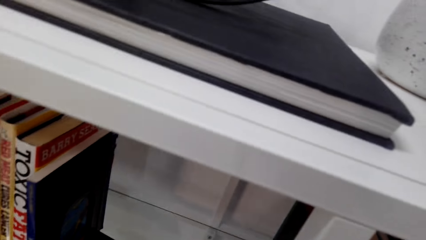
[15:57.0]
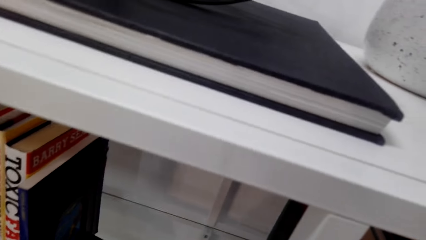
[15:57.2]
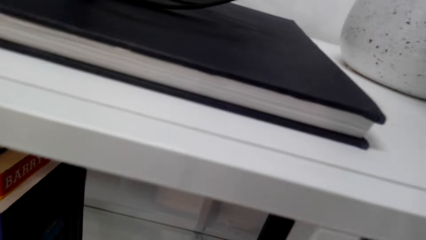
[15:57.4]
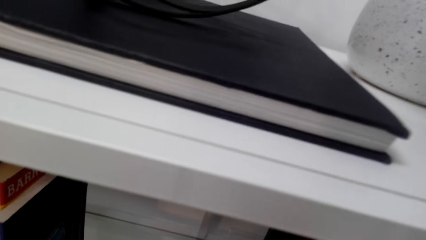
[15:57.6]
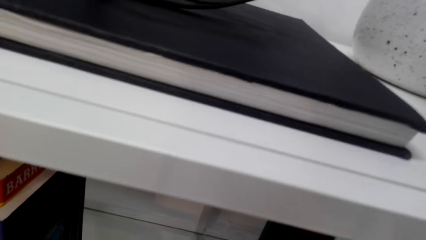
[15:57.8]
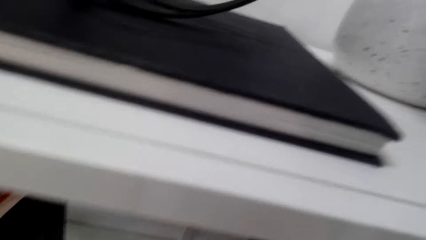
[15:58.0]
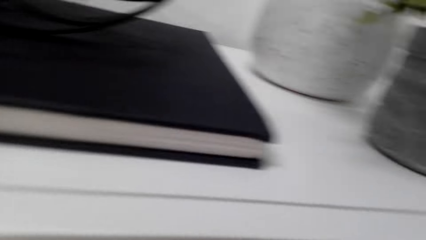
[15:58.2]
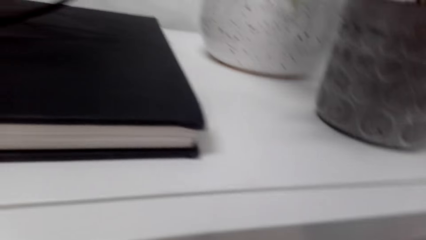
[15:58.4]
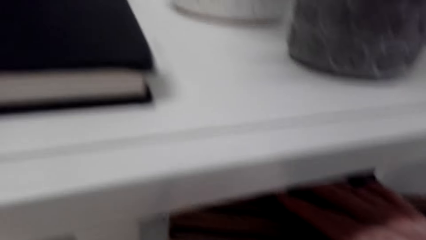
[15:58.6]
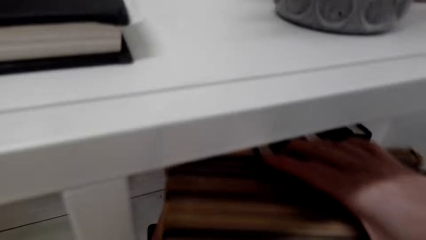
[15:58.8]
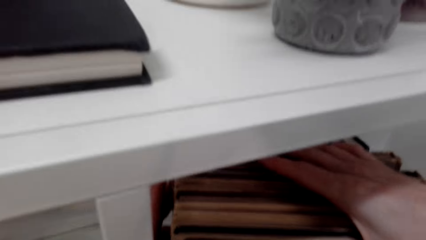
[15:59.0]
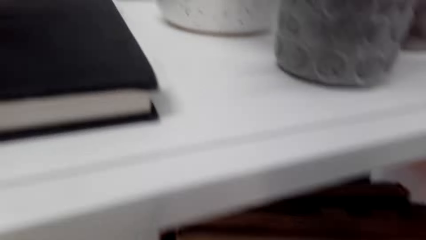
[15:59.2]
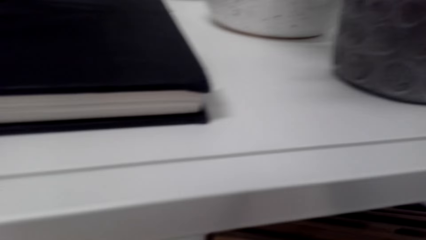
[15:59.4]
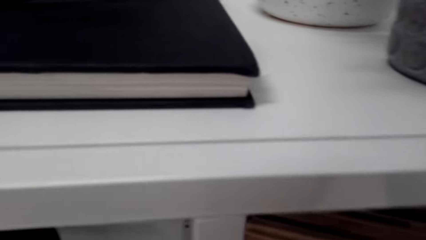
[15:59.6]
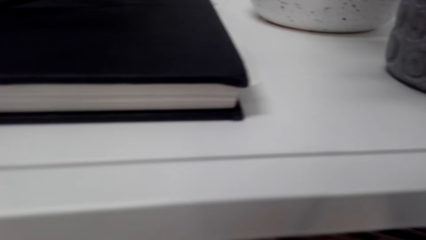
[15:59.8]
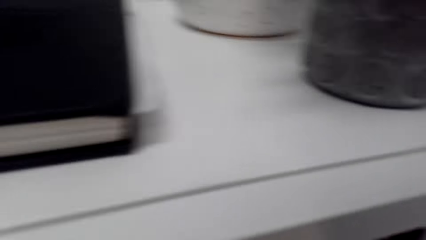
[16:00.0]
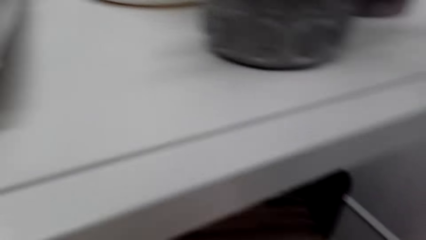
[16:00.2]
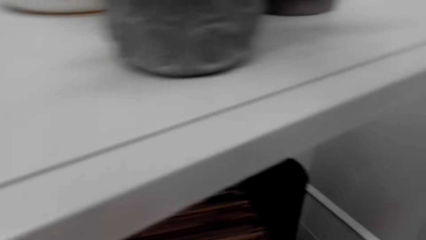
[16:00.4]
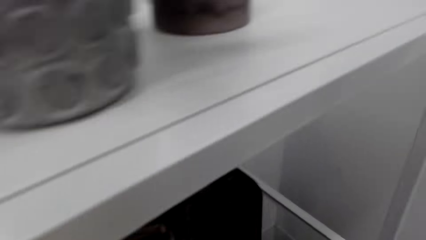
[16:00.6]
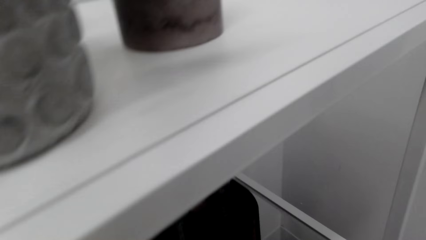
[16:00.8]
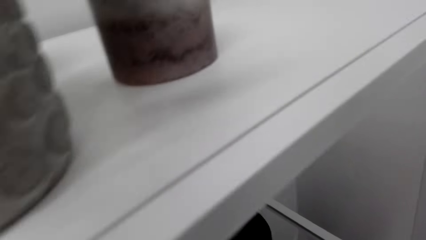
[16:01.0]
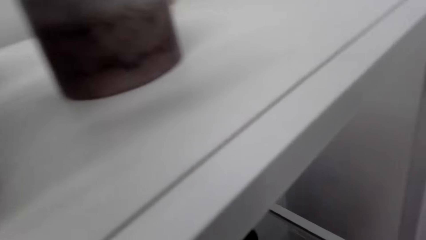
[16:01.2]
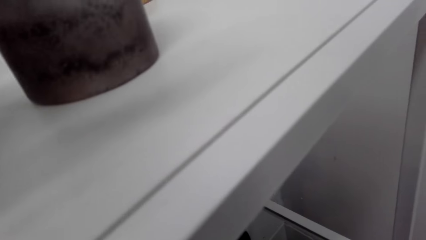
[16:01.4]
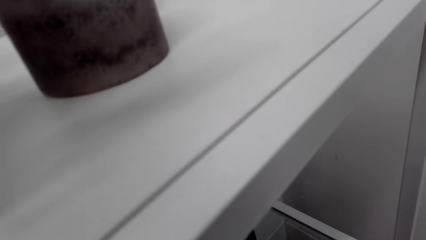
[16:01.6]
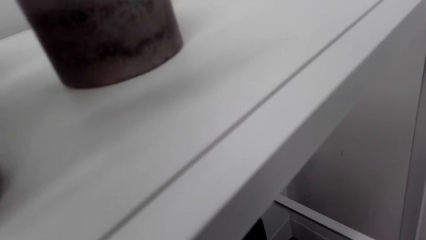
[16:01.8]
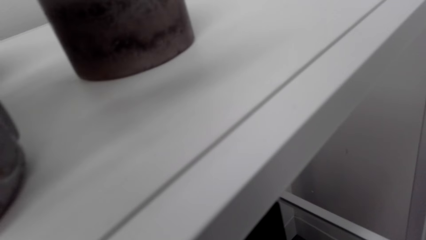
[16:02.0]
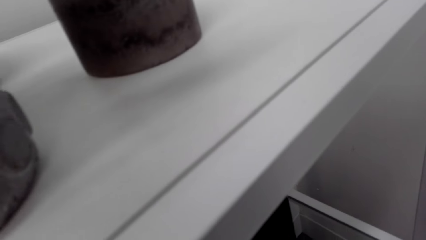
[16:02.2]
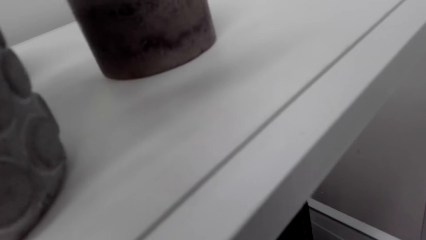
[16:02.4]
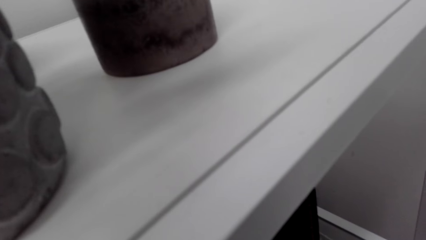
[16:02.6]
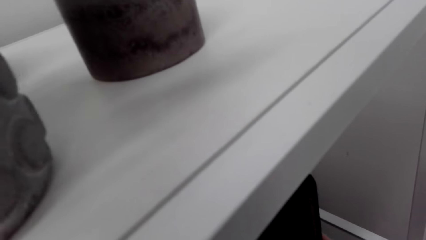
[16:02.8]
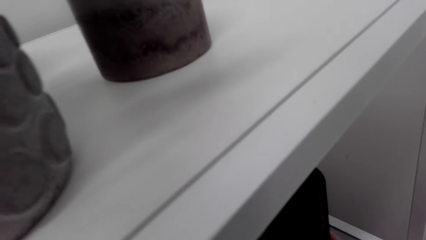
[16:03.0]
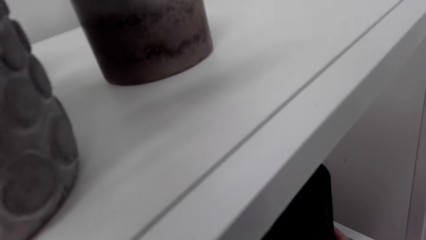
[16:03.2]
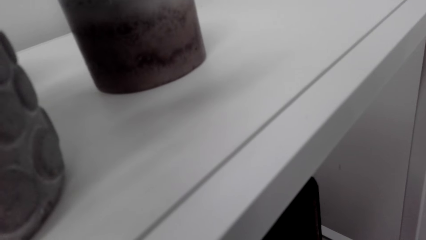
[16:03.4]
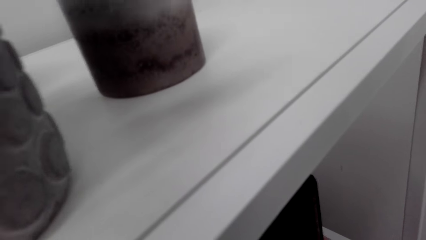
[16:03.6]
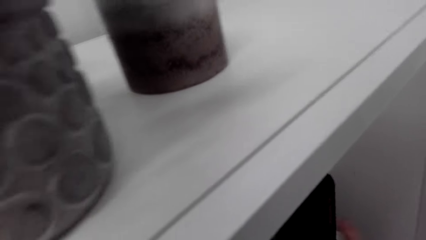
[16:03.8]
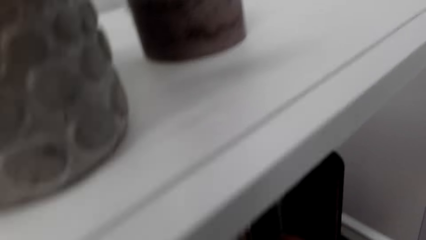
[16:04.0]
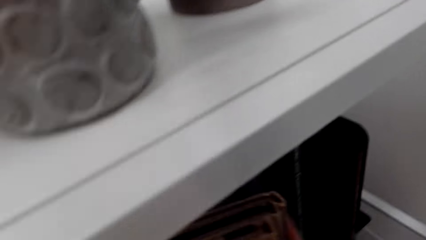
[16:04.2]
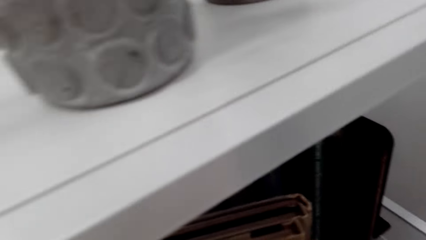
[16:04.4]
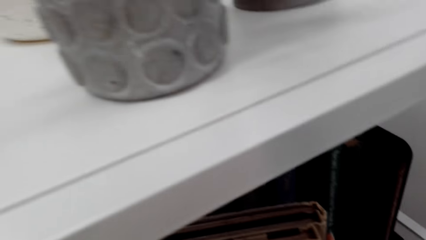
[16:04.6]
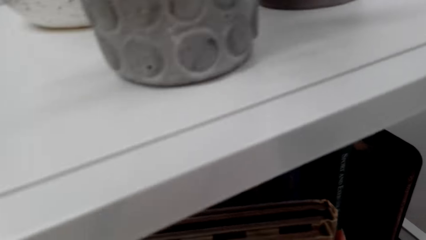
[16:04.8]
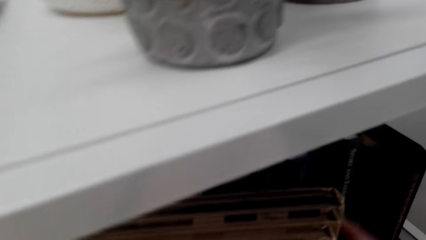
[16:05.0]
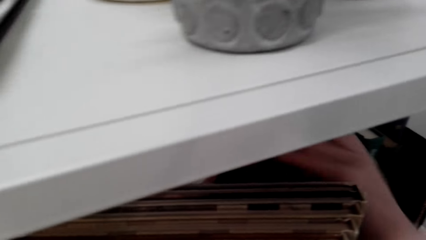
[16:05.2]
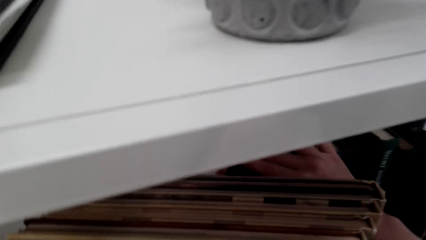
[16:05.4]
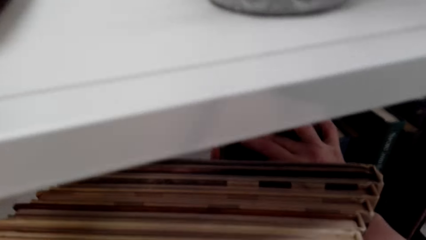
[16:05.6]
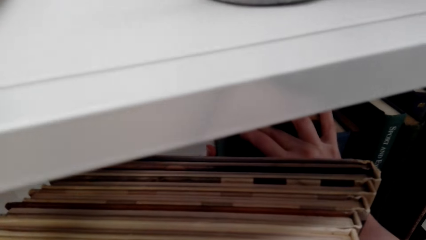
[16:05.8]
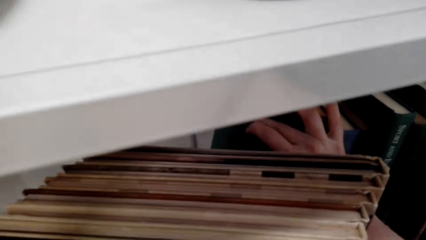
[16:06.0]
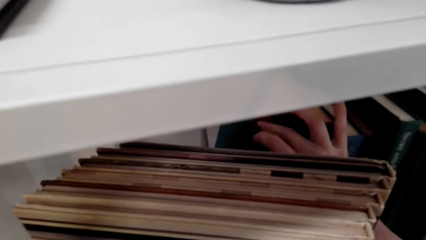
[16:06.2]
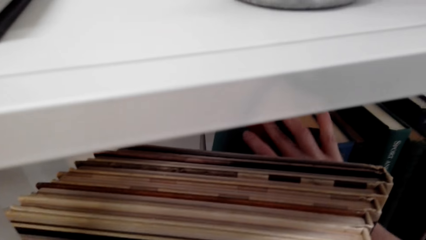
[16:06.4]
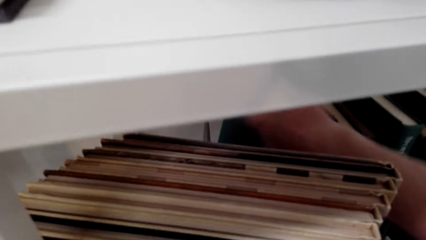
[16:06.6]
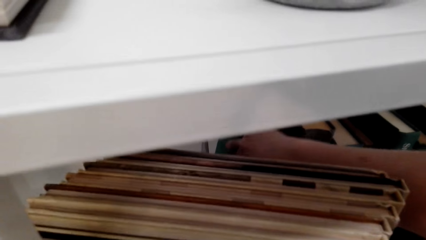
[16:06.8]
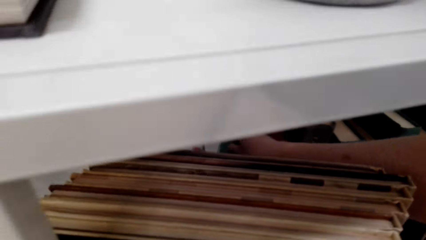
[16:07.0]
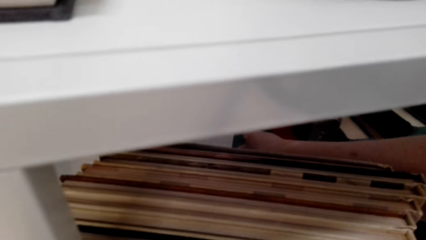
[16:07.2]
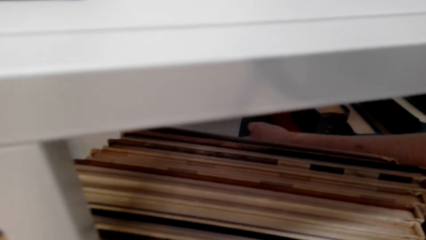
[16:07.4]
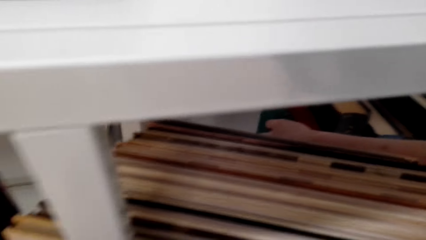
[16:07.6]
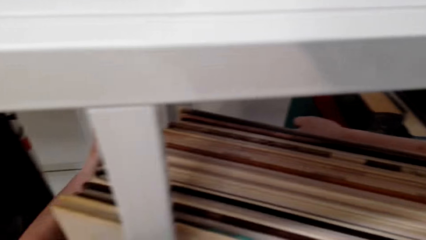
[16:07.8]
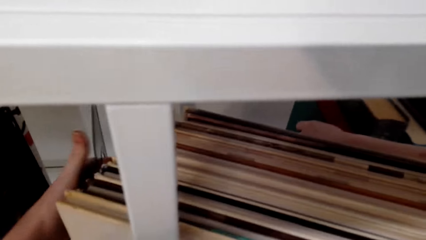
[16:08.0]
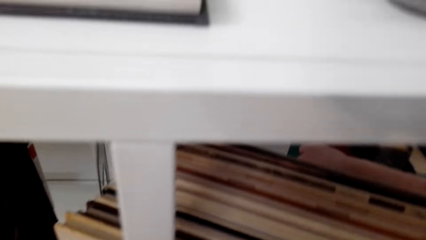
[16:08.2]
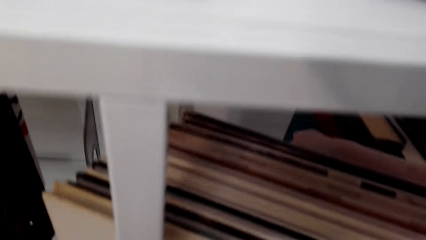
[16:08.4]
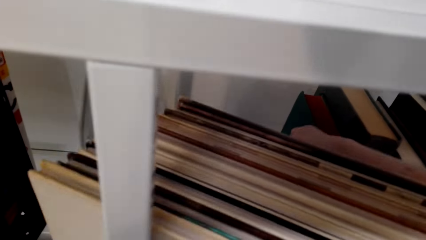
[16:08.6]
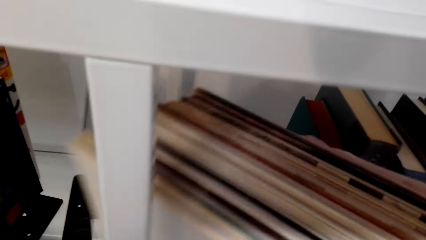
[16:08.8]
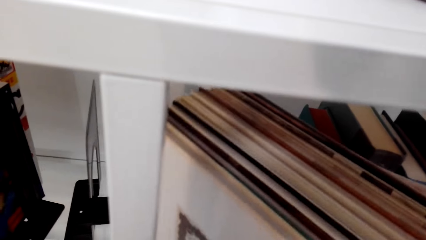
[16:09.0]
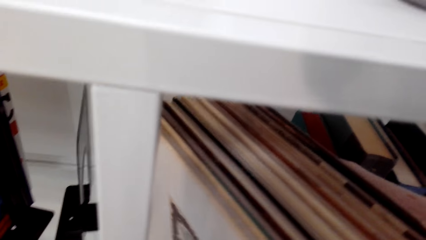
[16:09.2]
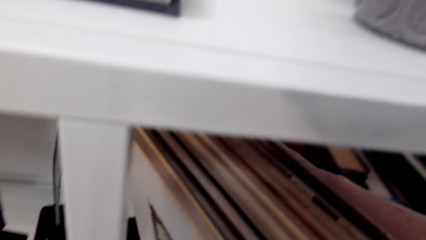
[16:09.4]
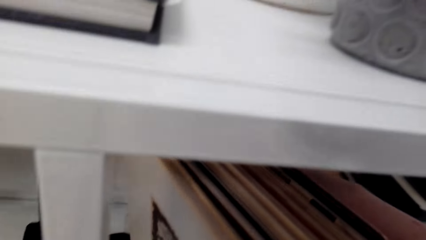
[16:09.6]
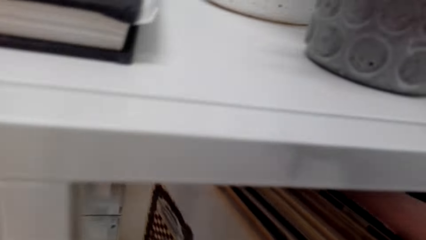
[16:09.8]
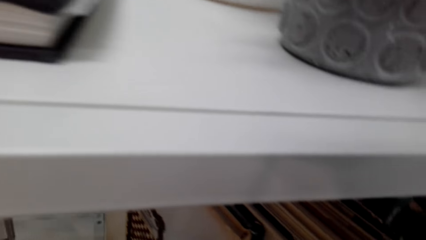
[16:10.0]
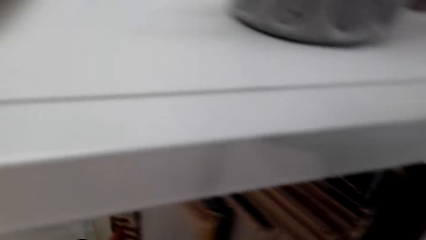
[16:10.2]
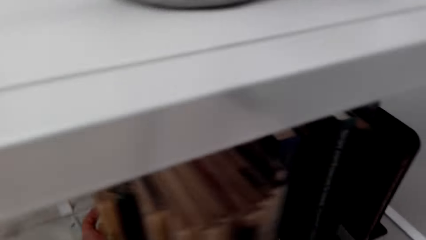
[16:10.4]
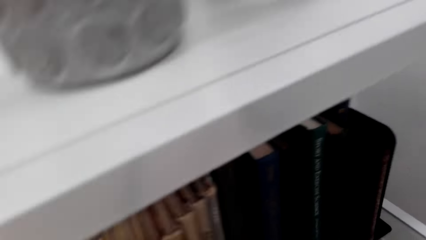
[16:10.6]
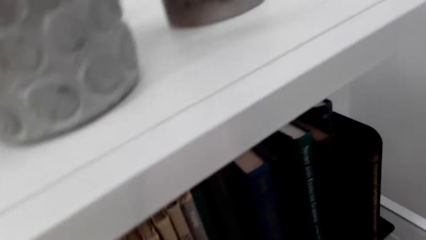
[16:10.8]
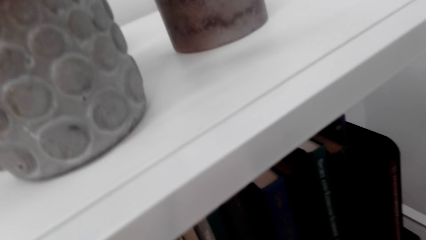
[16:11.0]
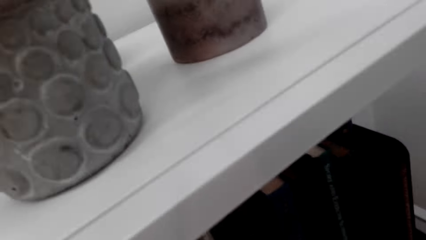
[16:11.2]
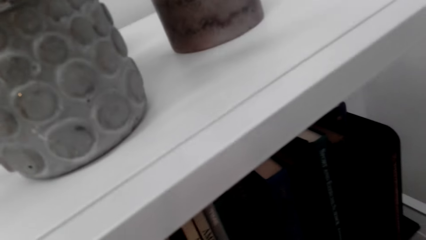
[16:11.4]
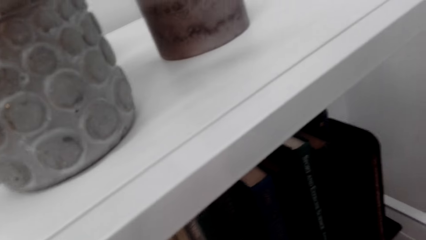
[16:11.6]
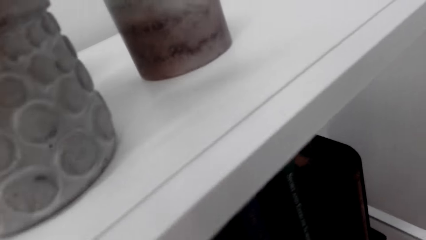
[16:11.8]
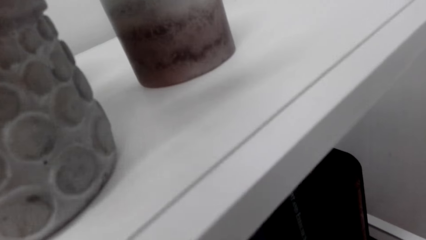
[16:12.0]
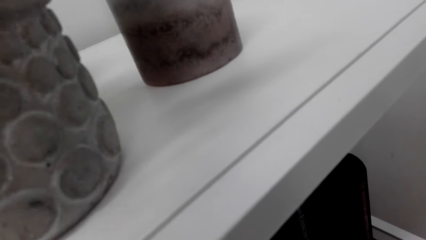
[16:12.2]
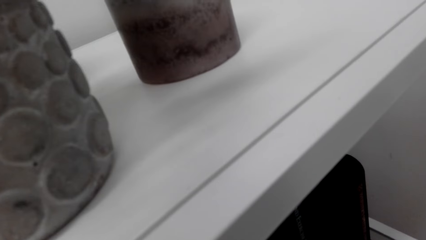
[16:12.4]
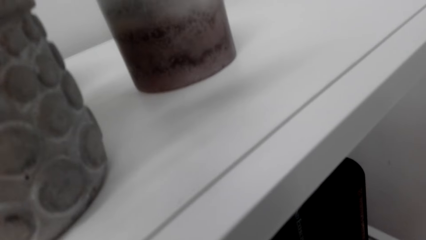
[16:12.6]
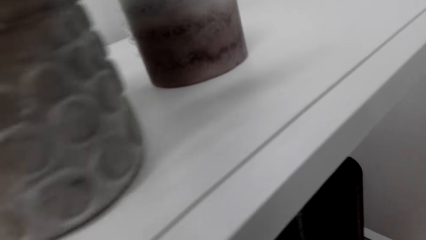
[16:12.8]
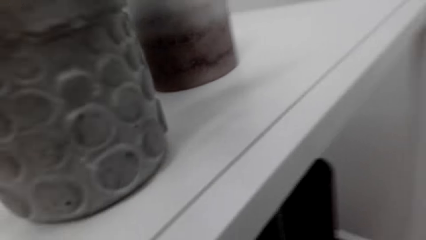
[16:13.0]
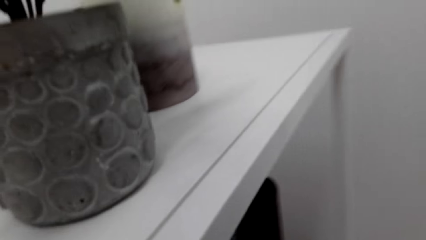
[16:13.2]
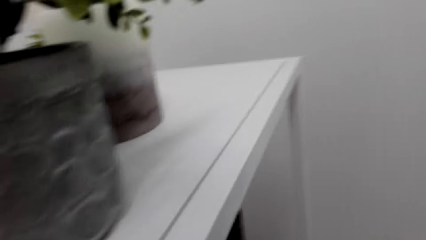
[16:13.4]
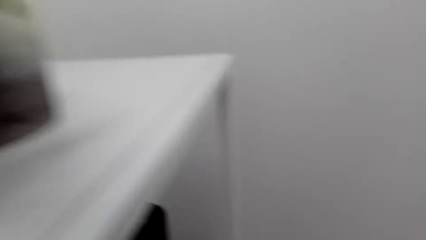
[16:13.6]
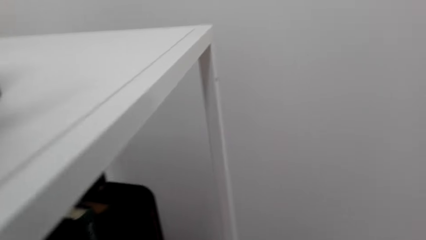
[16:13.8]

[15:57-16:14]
The camera wearer arranges the books on the book shelf.
